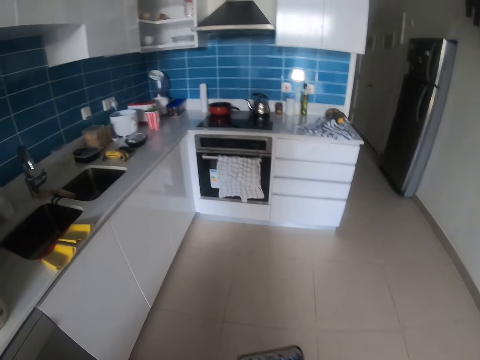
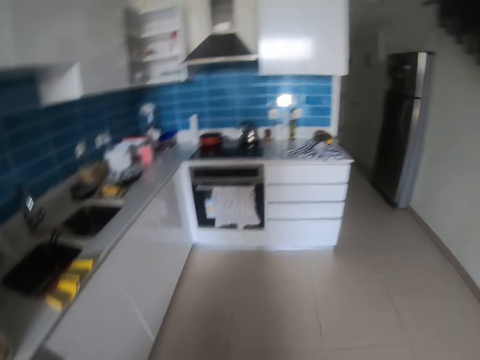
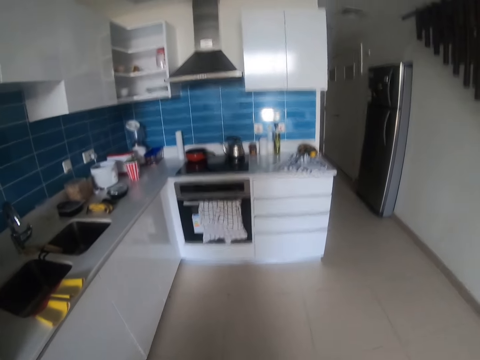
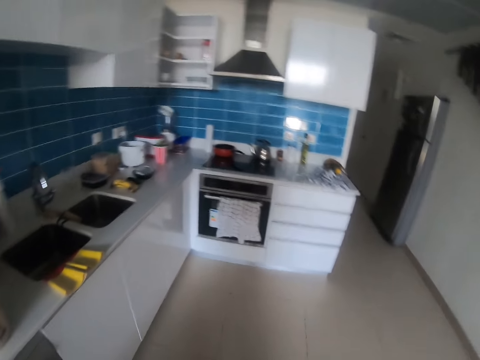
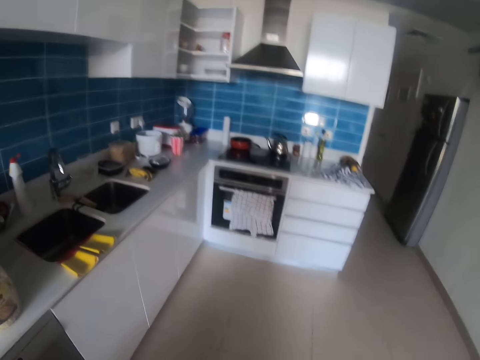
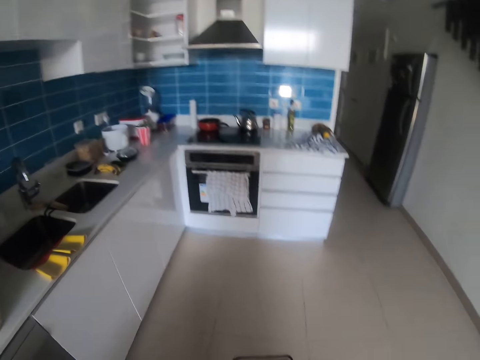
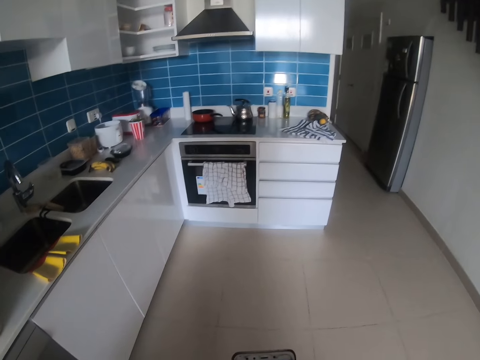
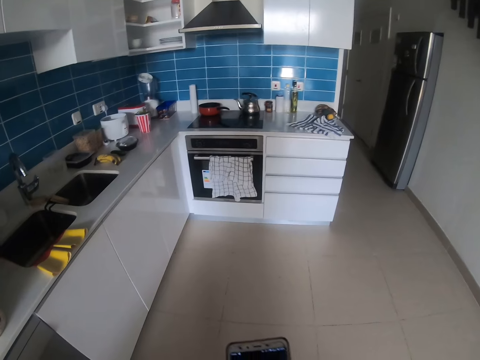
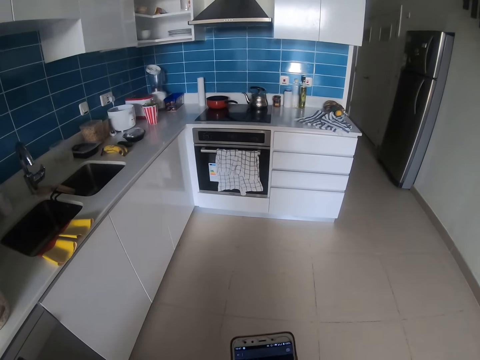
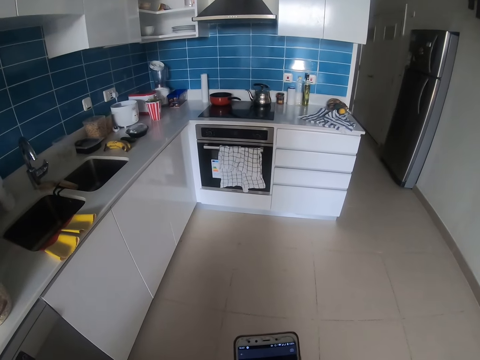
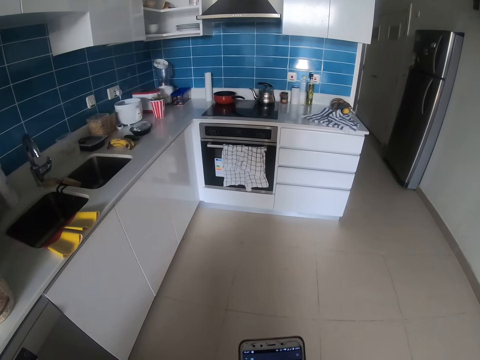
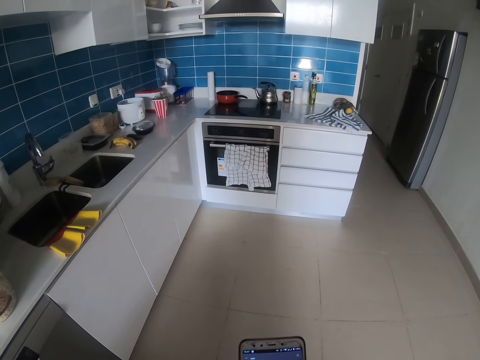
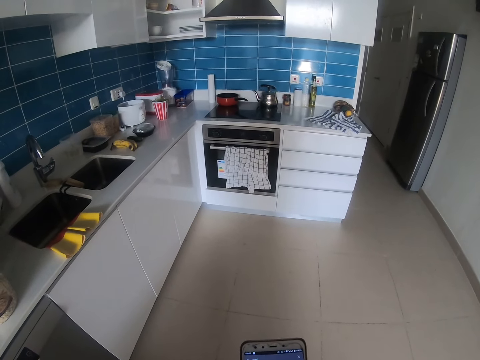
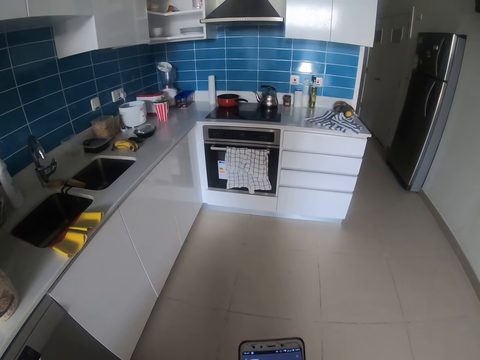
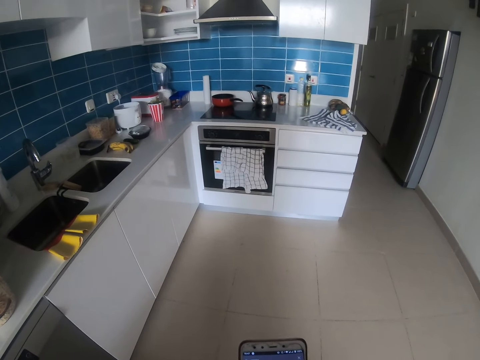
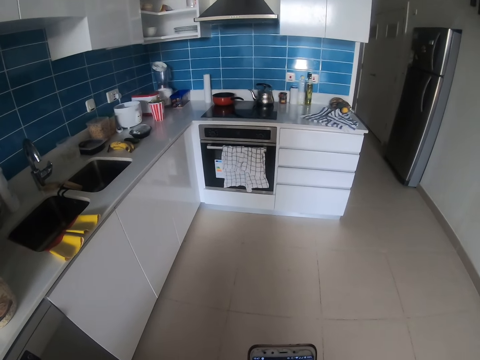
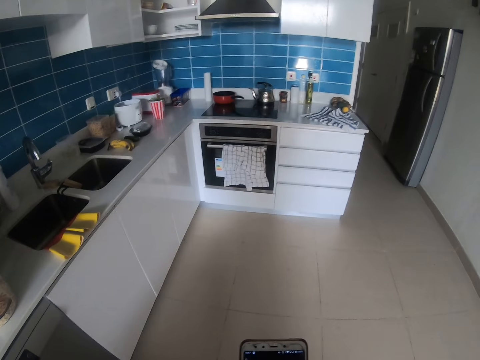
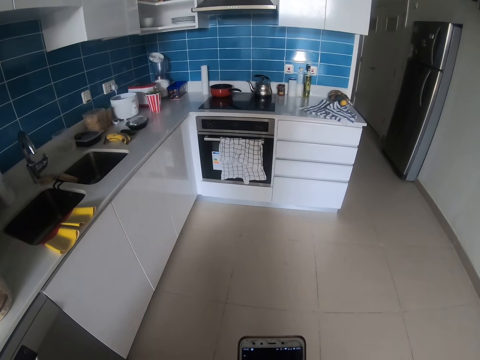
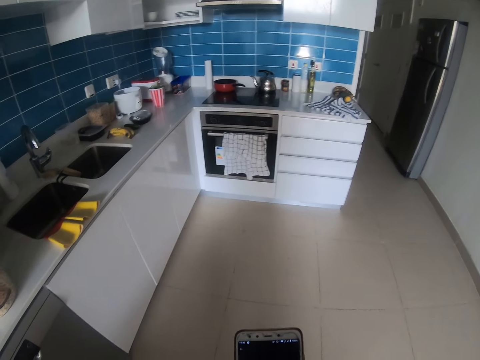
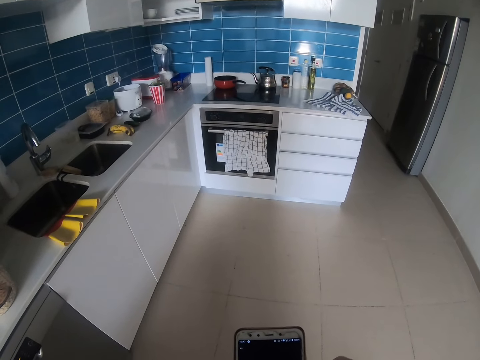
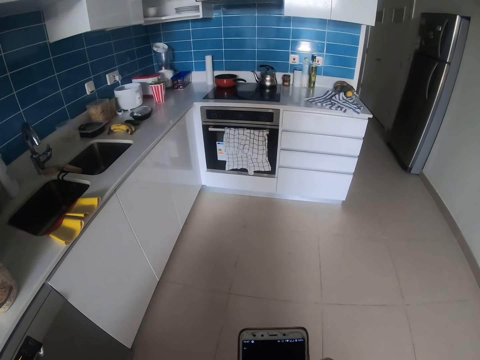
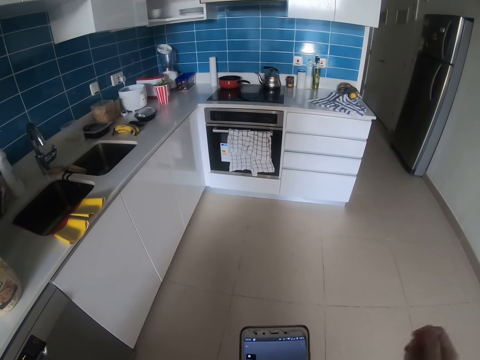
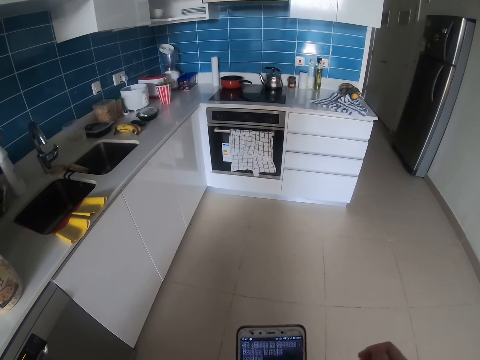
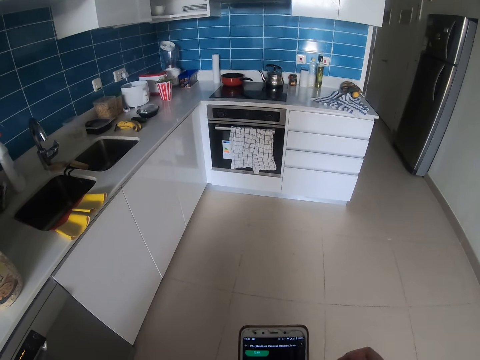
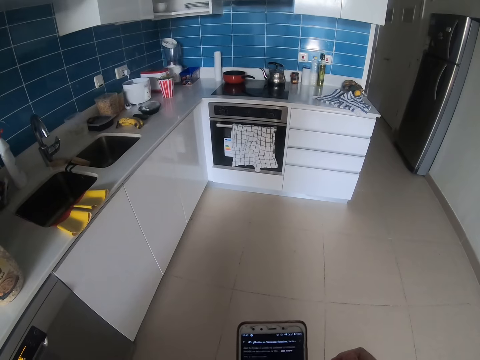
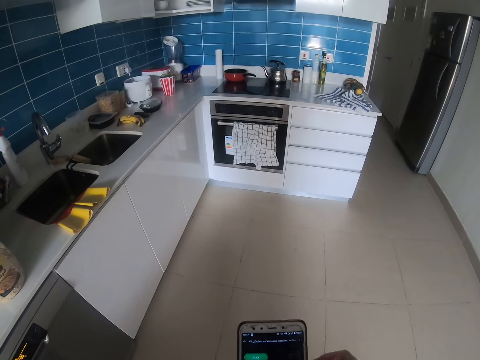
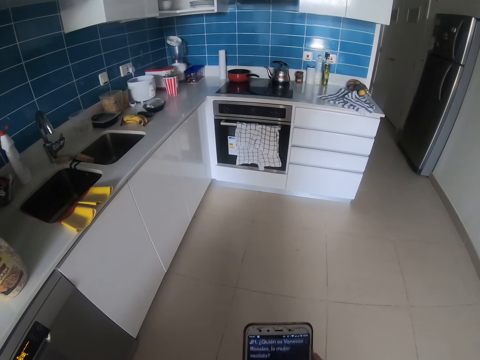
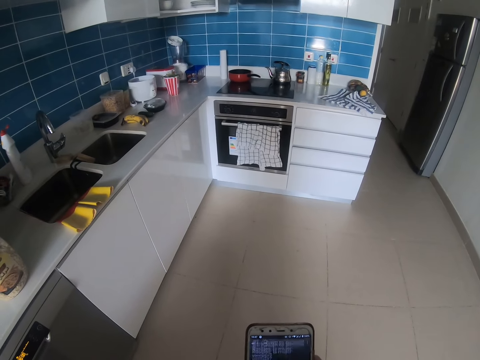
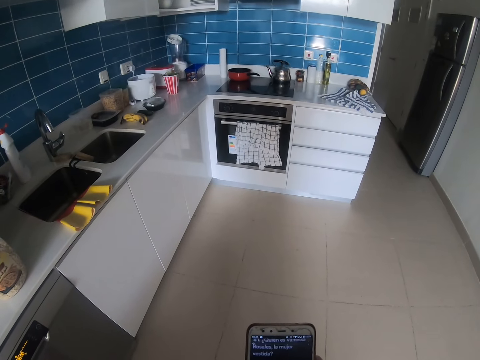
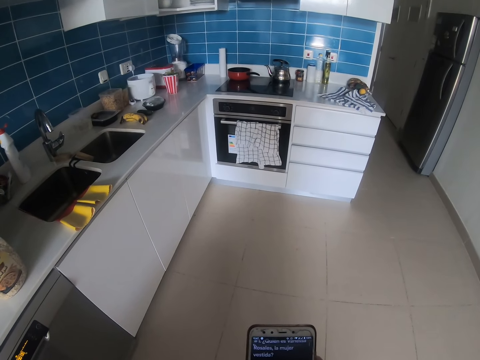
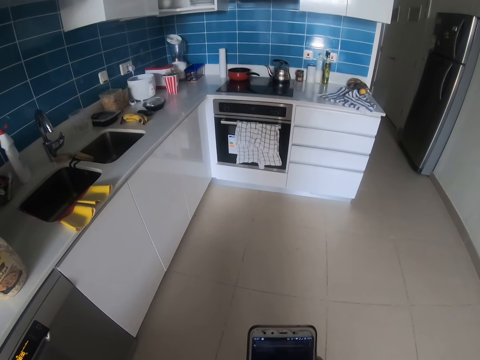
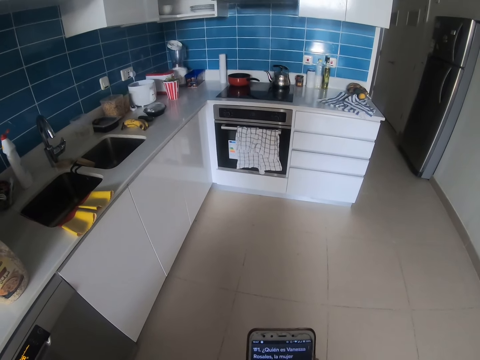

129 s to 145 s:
The camera wearer raises the right hand.

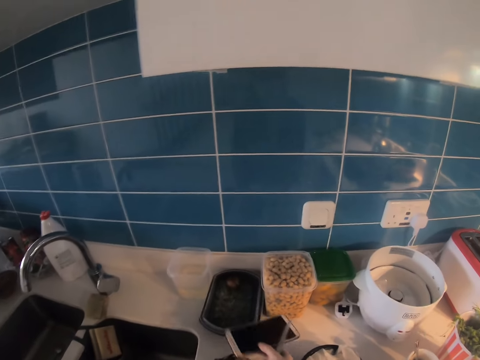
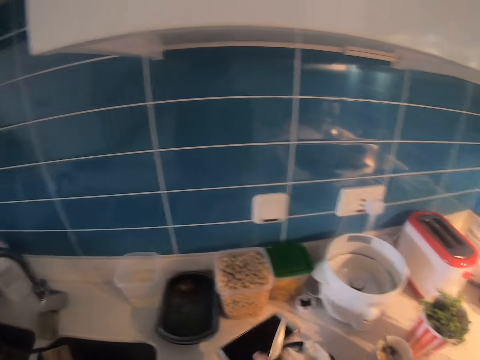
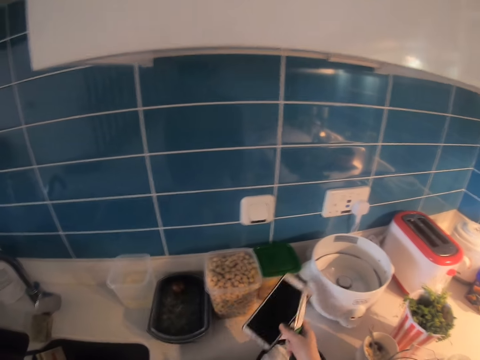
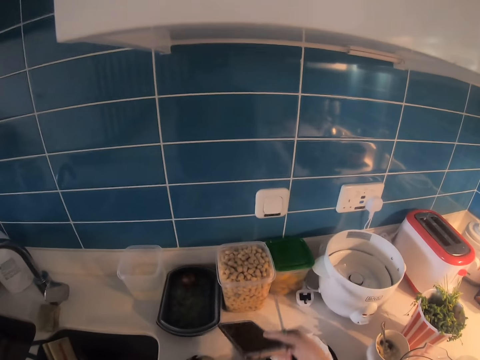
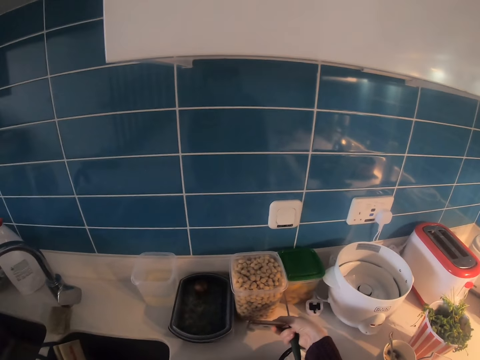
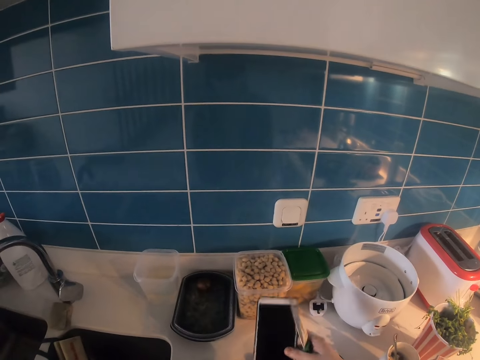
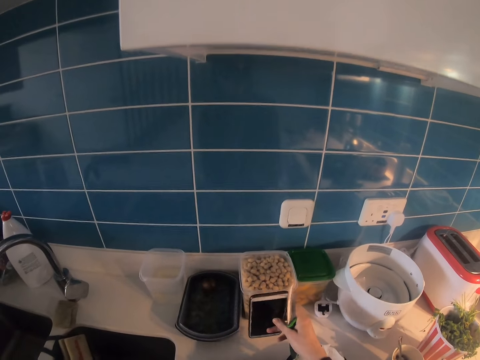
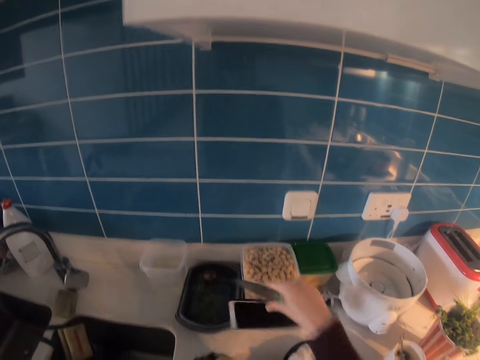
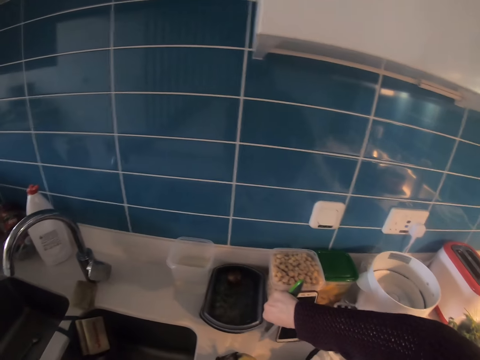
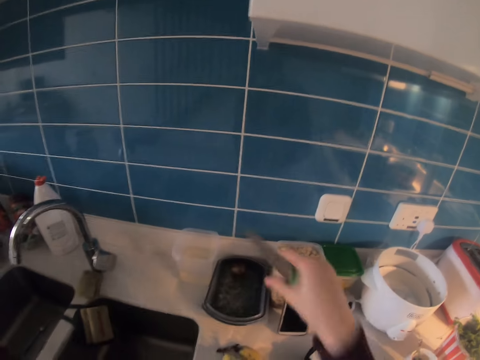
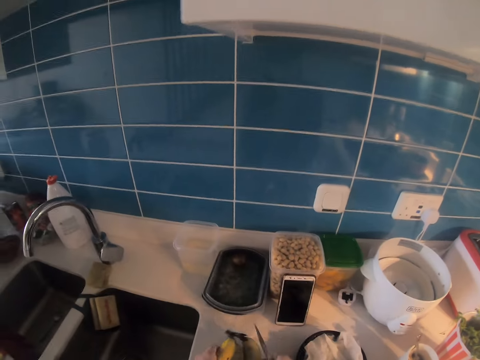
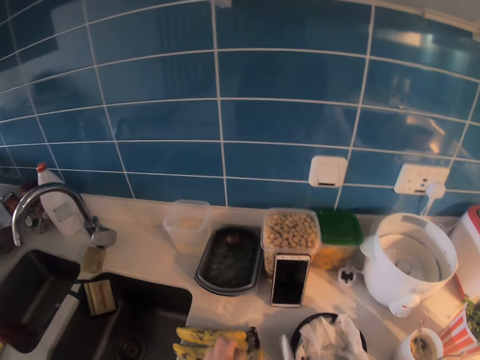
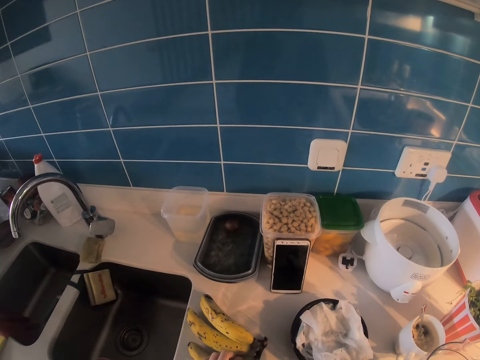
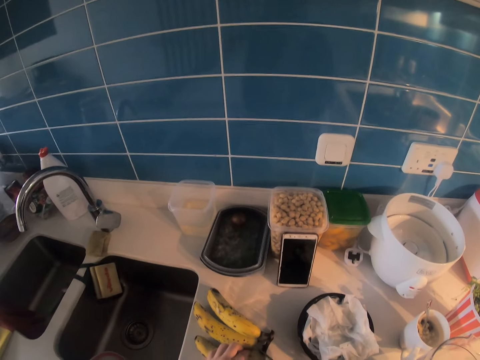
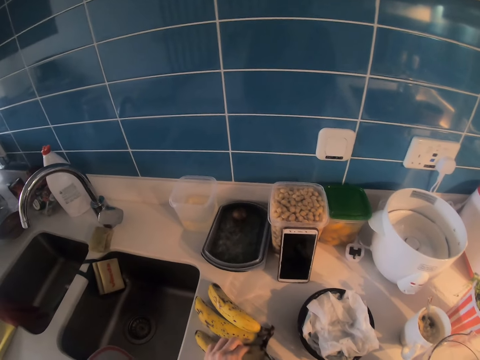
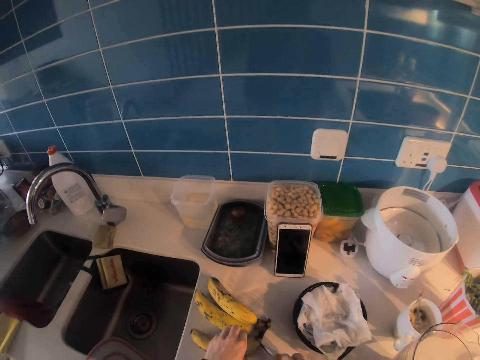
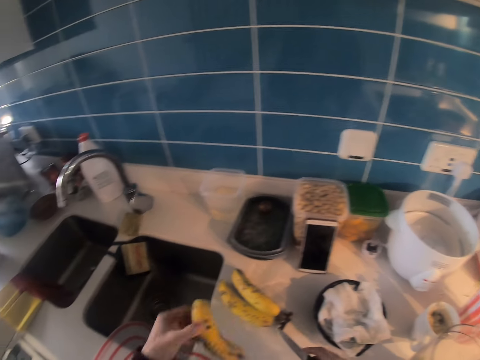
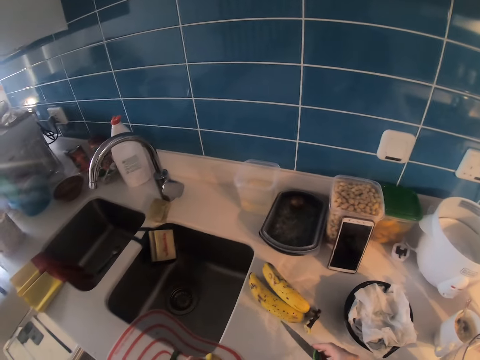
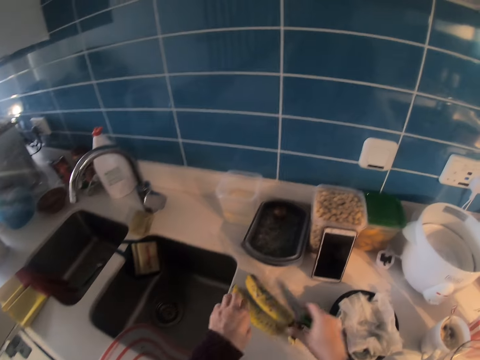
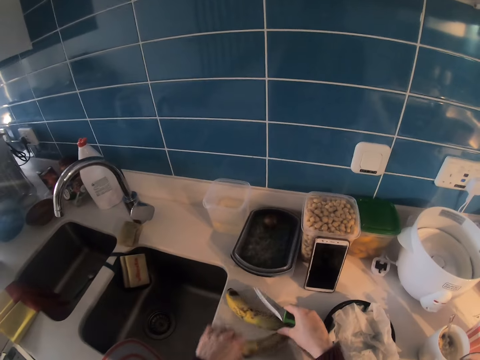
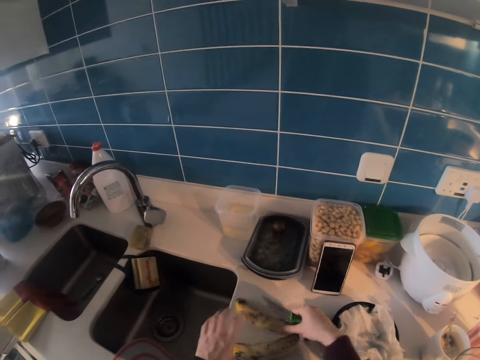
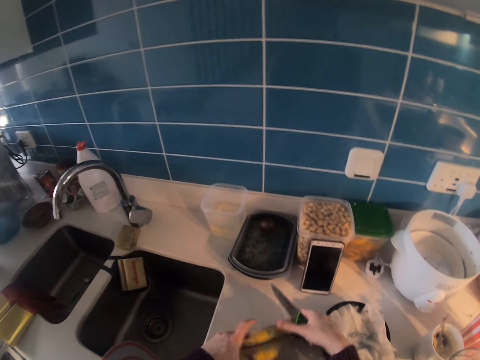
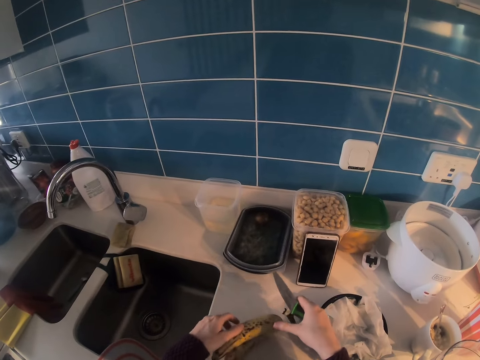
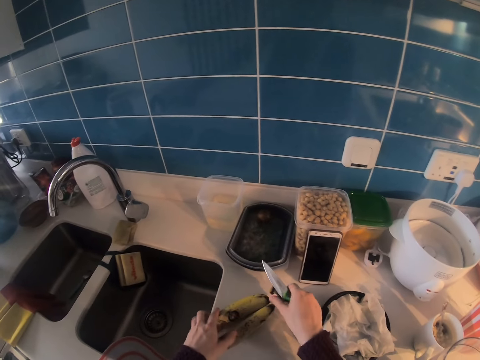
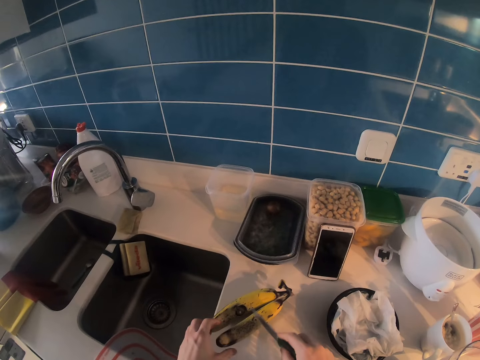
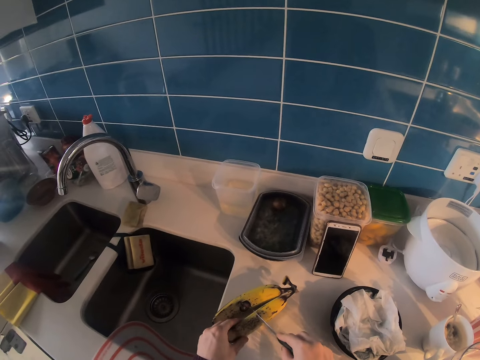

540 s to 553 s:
The camera wearer removes a phone. They touch the phone. They put the phone on the table. They pile the bananas. They pick up a banana.
